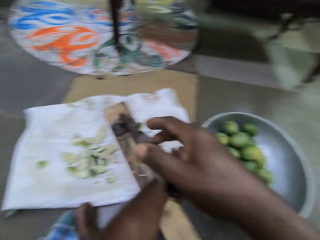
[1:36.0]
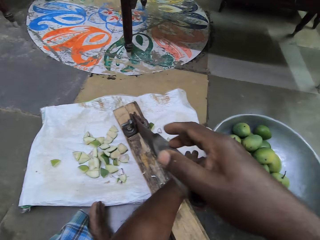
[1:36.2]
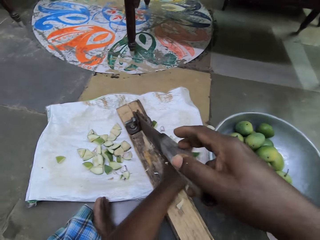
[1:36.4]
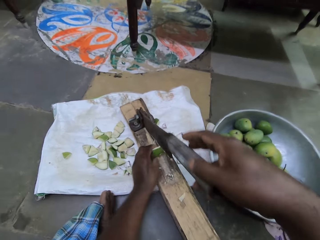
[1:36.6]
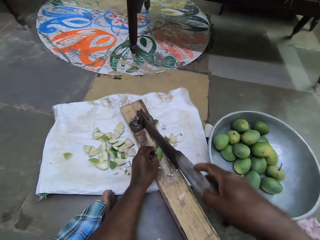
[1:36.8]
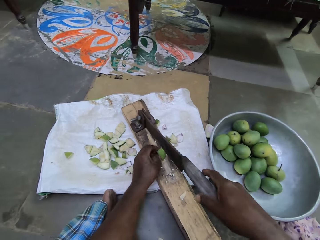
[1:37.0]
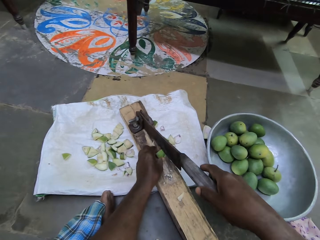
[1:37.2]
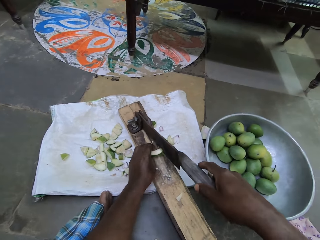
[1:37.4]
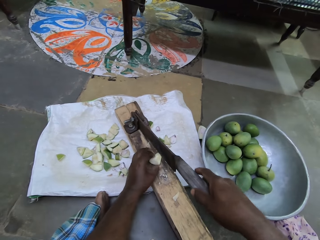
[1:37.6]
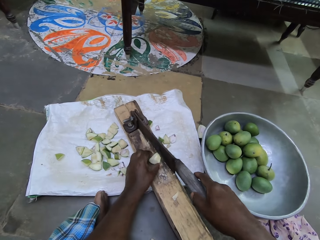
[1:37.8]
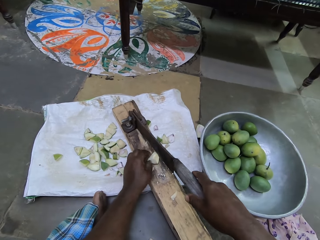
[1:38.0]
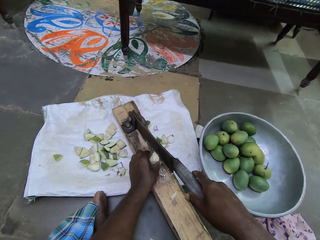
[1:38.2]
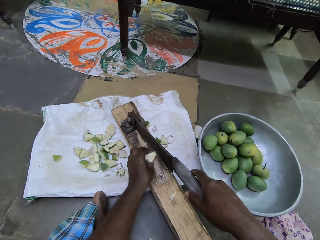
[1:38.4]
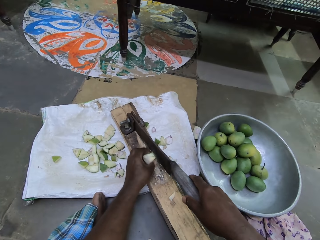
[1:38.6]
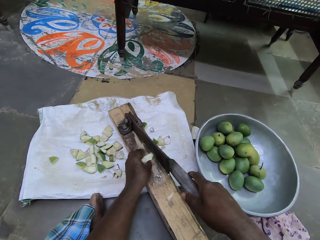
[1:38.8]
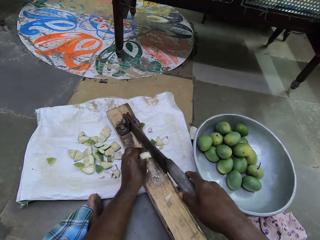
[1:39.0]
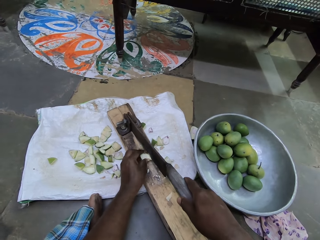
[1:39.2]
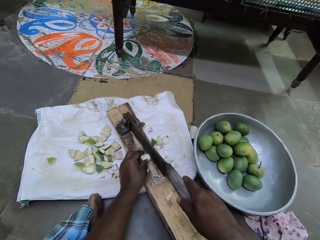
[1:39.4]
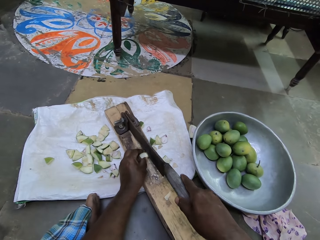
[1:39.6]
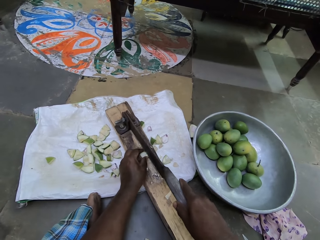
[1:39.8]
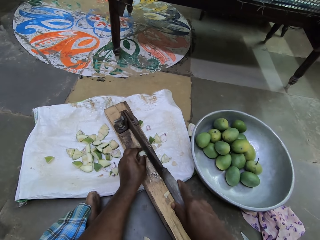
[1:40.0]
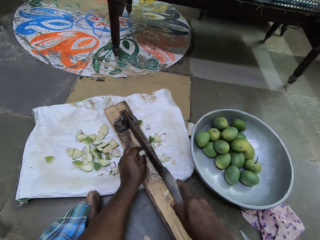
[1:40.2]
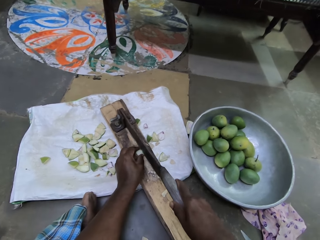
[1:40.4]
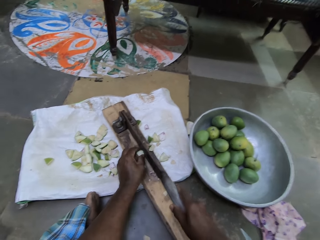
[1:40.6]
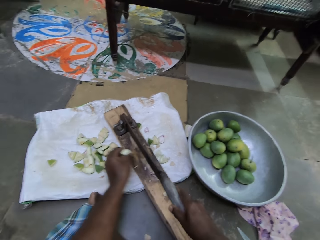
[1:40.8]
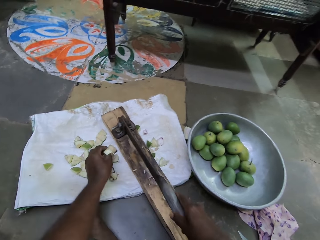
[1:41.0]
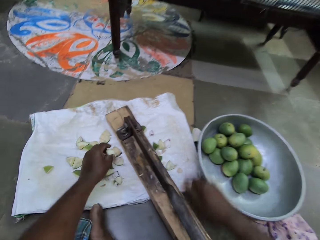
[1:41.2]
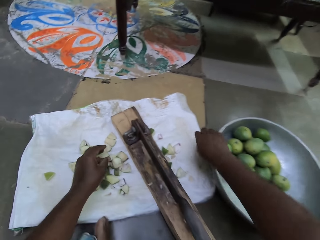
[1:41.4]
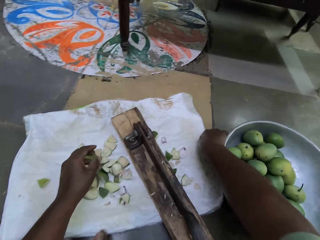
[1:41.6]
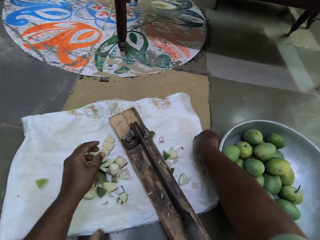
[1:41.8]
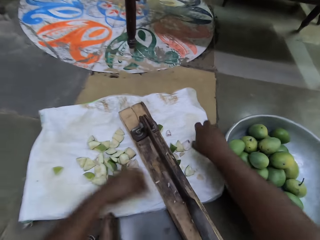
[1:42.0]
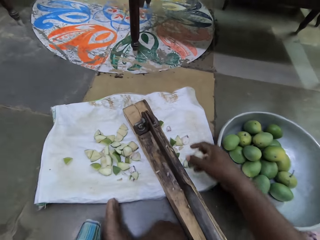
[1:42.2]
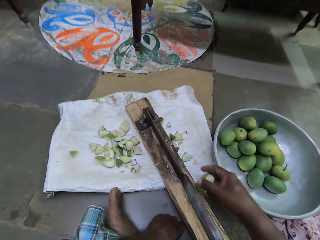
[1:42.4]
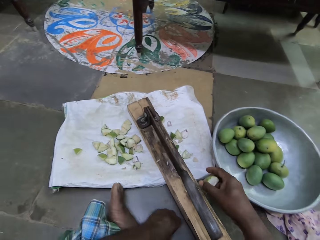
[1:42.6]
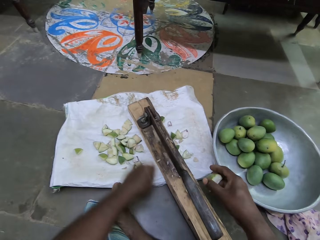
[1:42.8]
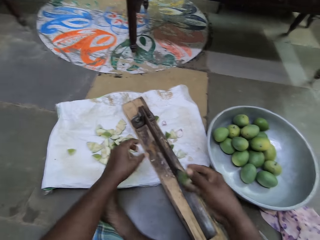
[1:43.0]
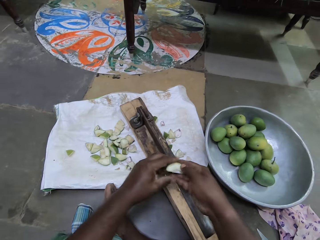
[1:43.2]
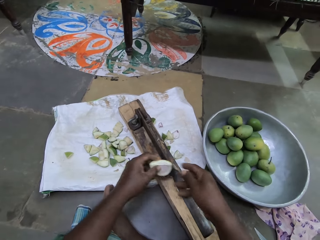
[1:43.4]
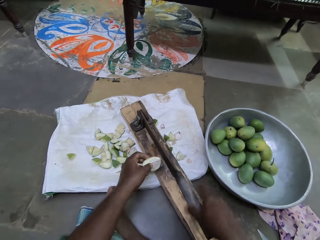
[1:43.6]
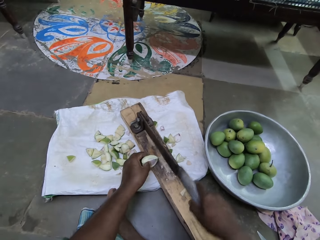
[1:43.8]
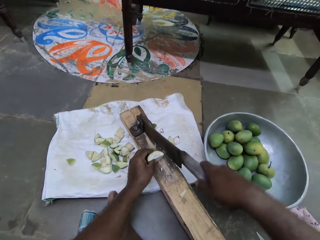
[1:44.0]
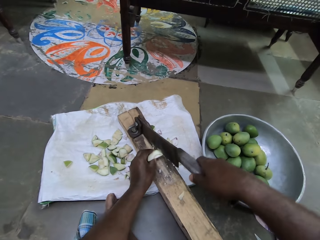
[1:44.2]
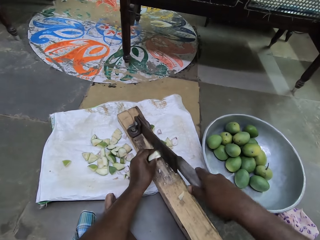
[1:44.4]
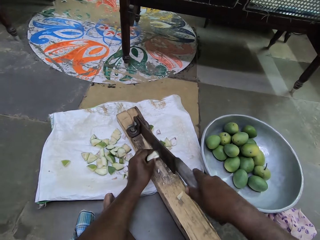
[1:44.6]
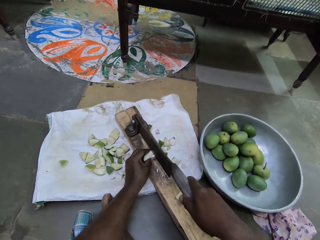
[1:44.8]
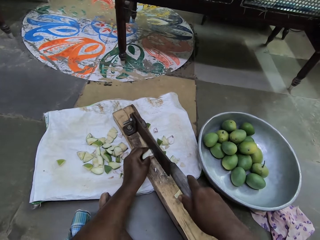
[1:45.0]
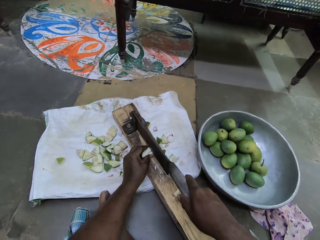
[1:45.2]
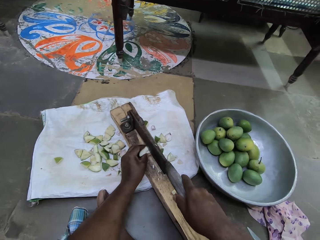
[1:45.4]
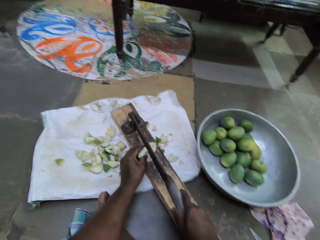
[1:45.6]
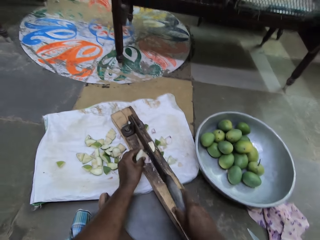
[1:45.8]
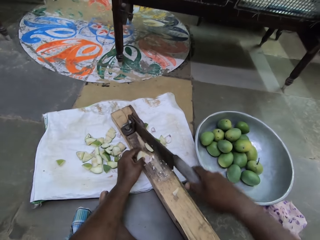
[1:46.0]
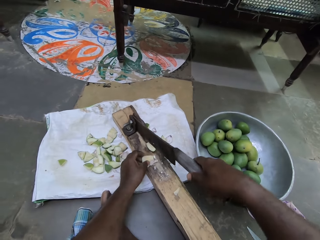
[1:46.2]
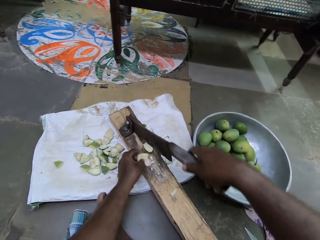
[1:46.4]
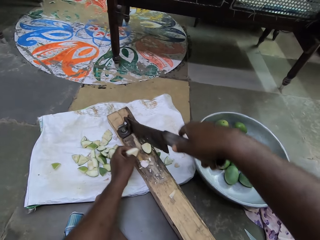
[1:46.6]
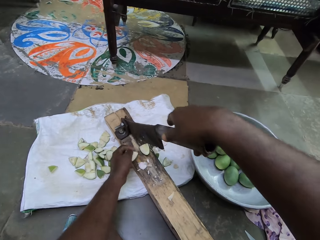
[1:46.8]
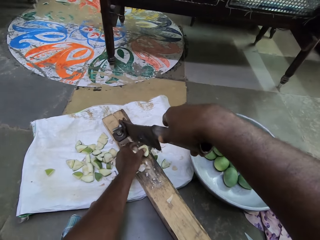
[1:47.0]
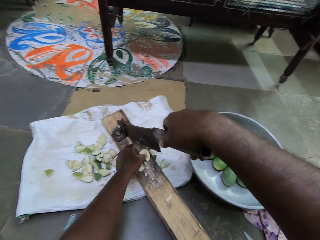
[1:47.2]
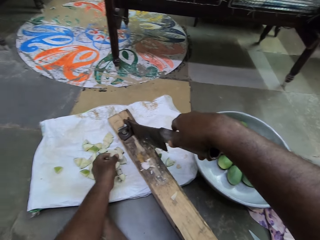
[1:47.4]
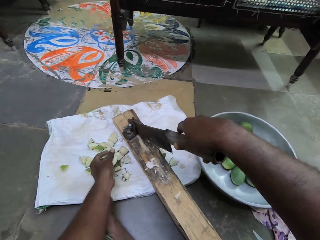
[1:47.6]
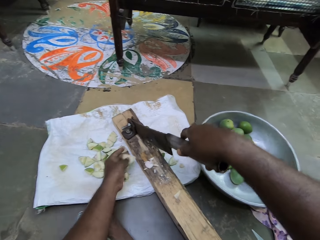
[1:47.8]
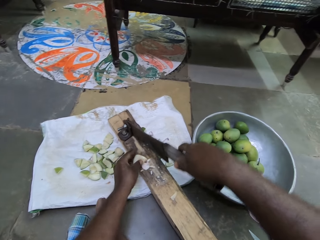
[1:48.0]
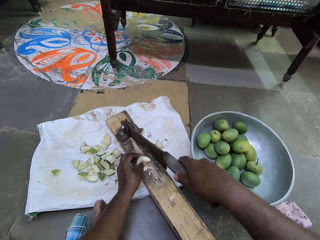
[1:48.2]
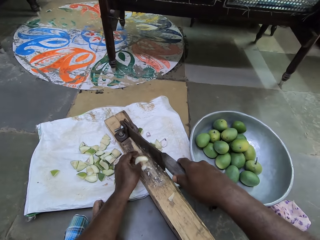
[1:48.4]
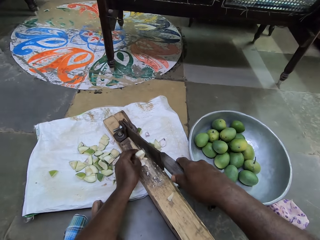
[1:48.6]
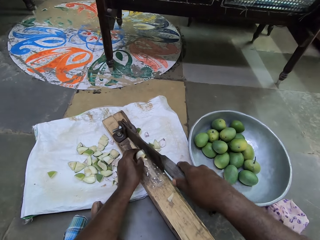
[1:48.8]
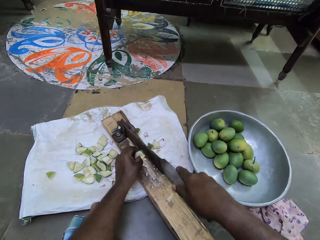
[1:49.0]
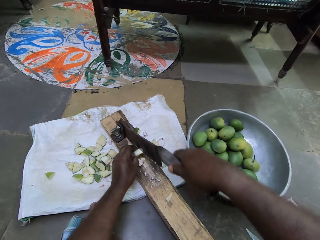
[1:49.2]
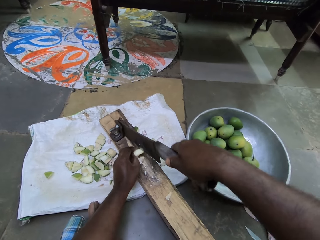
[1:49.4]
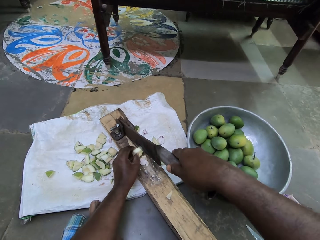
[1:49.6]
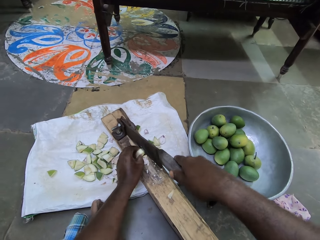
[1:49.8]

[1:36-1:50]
The camera wearer picks a cut mango with his left hand from the sack underneath the laminate floor cutter. He places the cut mango in his left hand on the base of the laminate floor cutter. He cuts the piece of mango with the laminate floor cutter in his right hand. He picks a cut mango with his right hand from the ground. He passes the cut mango to his left hand. He places his right hand on the laminate floor cutter. He places the cut mango in his left hand on the base of the laminate floor cutter. He cuts the piece of mango with the laminate floor cutter in his right hand.

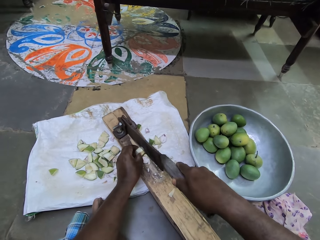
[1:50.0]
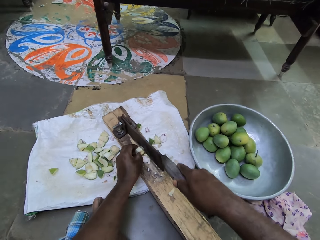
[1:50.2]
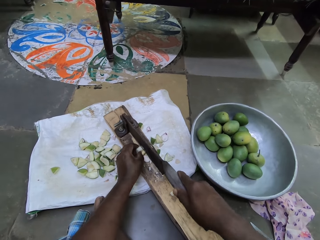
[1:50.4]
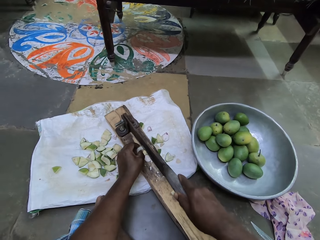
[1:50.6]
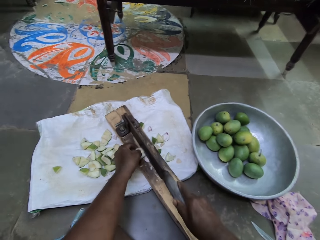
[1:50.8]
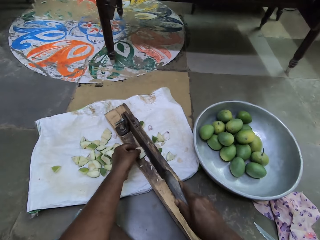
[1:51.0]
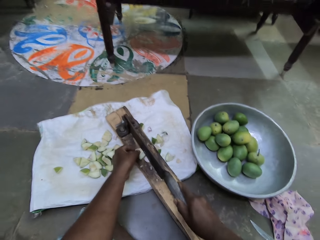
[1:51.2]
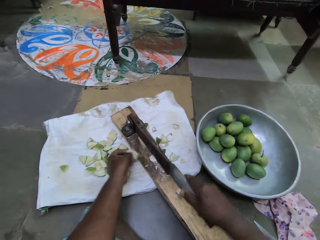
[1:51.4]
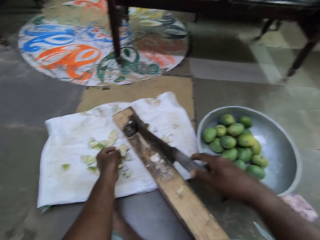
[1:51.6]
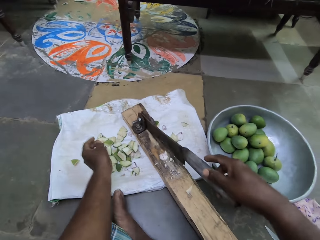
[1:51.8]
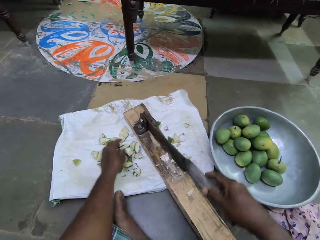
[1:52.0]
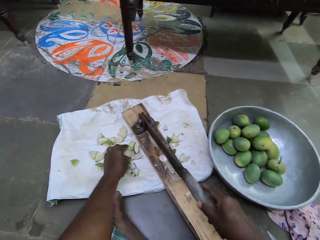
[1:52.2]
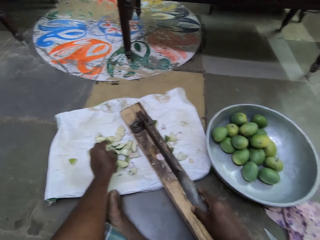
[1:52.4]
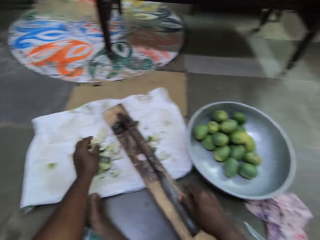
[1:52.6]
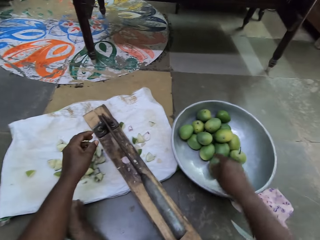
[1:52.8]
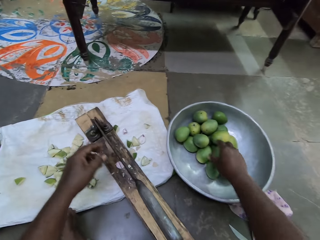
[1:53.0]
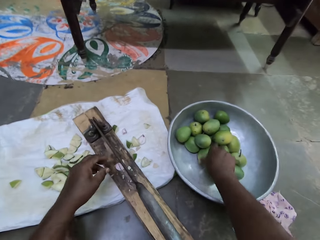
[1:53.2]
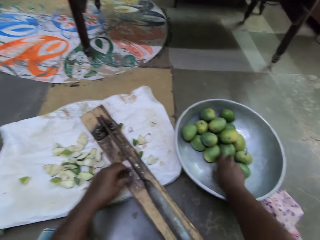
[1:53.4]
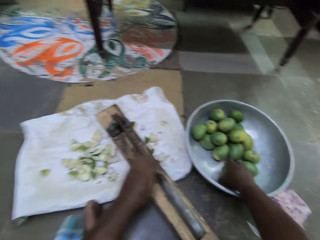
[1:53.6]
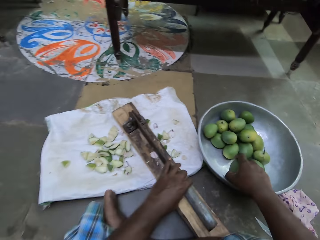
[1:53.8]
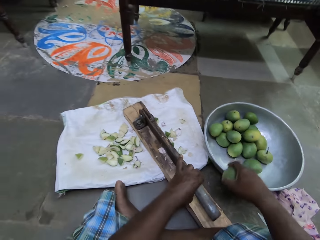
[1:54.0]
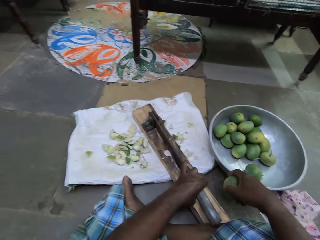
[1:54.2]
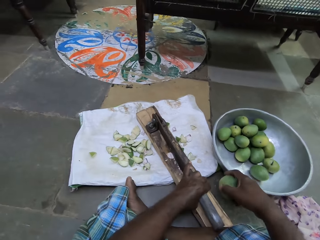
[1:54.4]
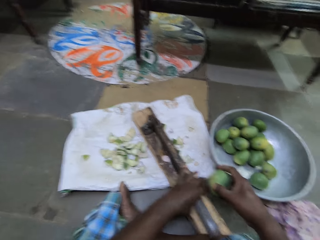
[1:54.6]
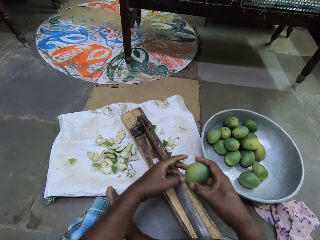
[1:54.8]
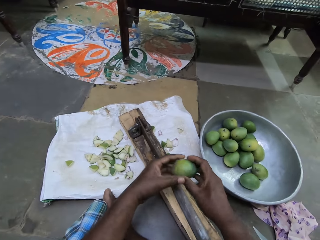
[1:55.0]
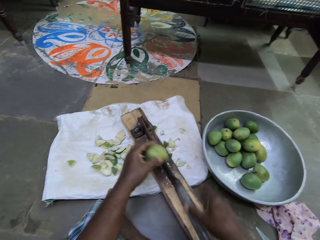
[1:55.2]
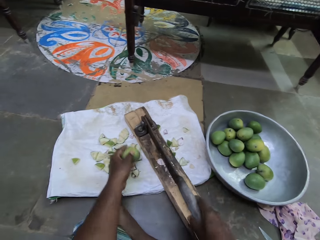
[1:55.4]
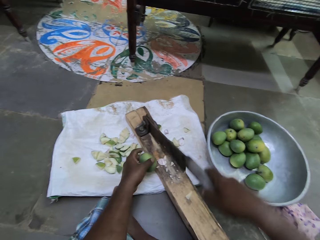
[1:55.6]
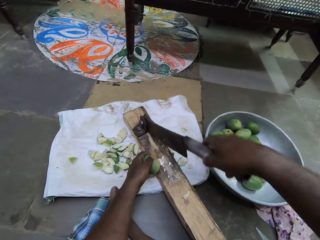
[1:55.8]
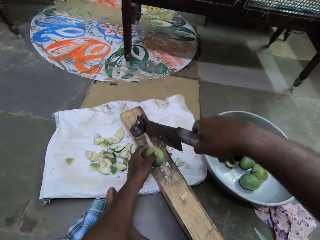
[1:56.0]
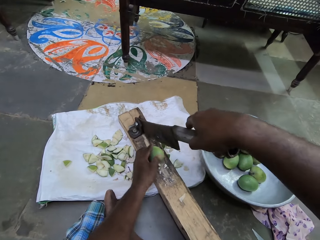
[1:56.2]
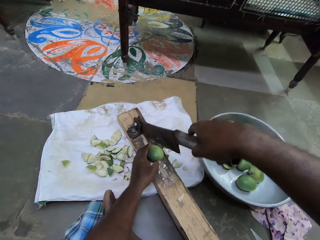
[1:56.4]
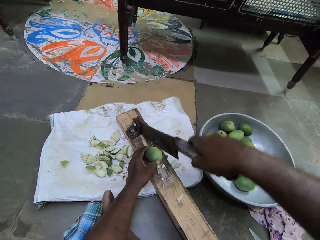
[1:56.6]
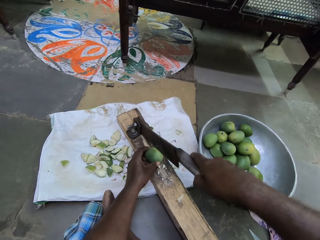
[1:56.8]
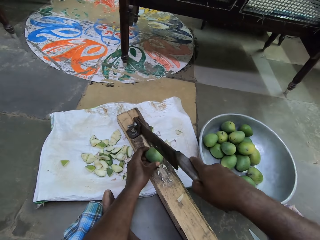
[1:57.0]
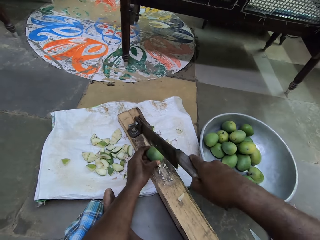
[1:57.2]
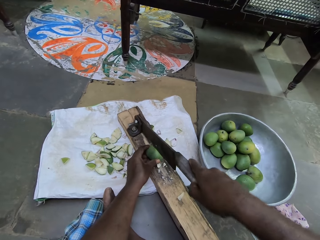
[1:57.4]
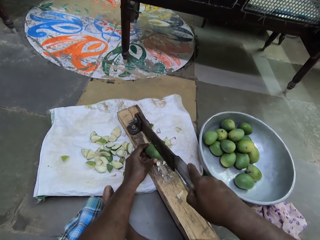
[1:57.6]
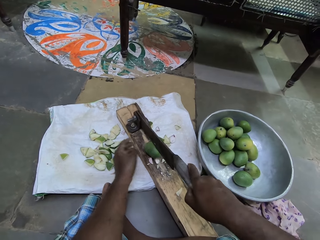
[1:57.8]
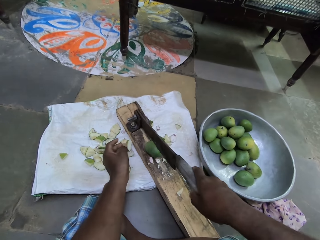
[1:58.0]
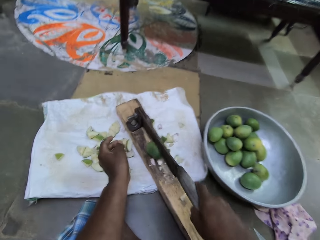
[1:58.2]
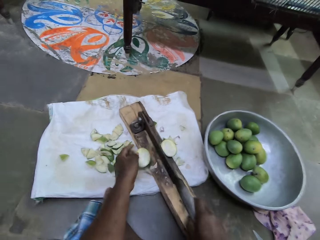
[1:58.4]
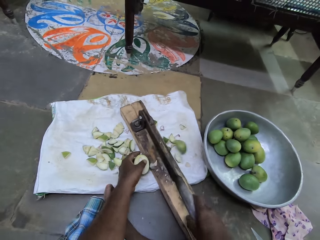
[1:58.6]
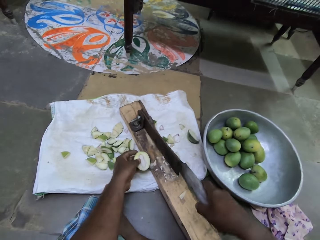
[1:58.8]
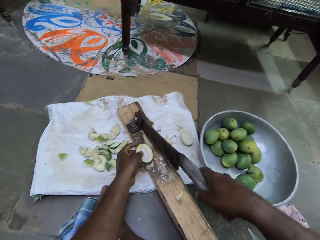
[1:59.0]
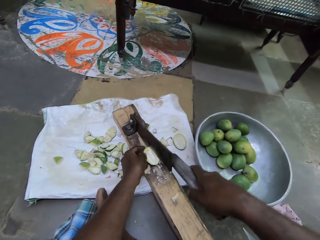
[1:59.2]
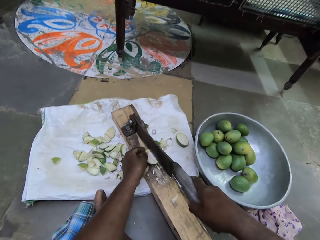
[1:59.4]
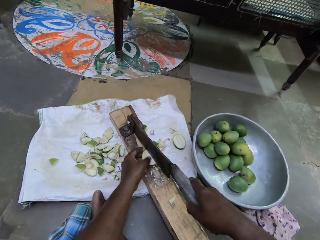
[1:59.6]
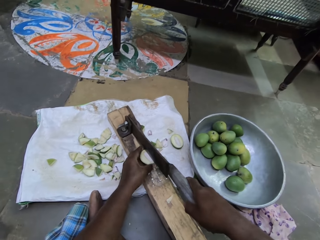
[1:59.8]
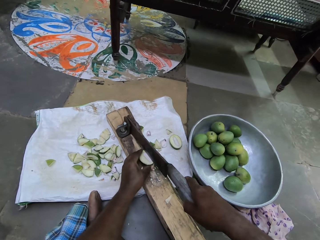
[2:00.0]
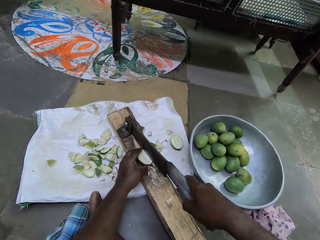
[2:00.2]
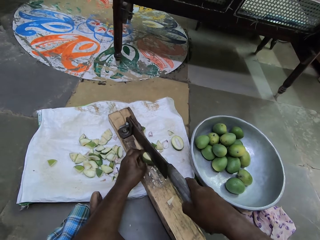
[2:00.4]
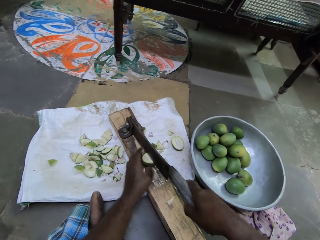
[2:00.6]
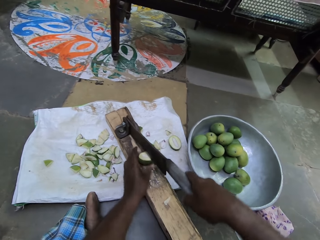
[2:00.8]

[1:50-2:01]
The camera wearer picks a mango from a bowl on the ground with his right hand. He adjusts the laminate floor cutter with his left hand. He passes the mango in his right hand to his left hand. He places his right hand on the laminate floor cutter. He places the mango in his left hand on the base of the laminate floor cutter. He cuts the mango with the laminate floor cutter in his right hand.
